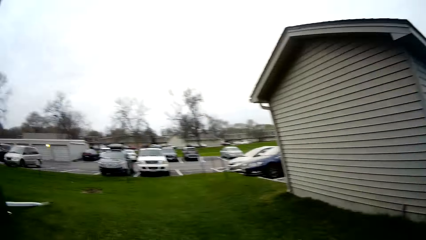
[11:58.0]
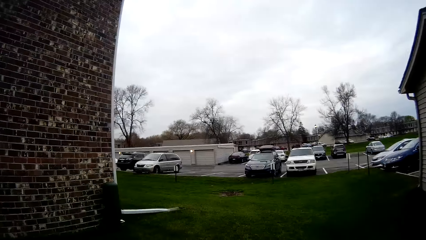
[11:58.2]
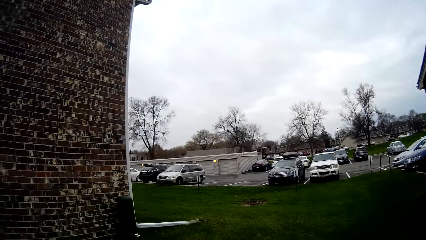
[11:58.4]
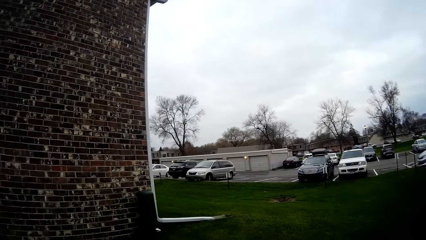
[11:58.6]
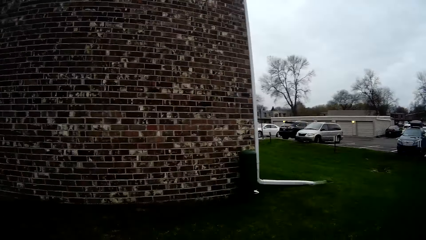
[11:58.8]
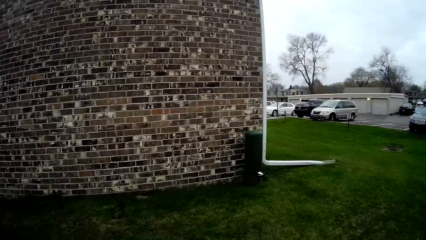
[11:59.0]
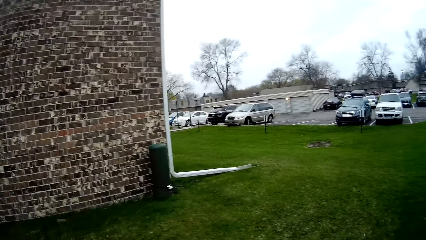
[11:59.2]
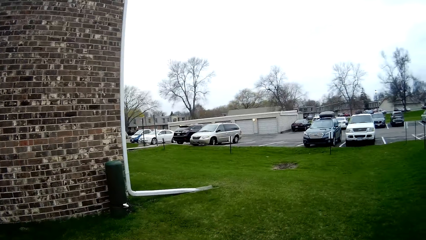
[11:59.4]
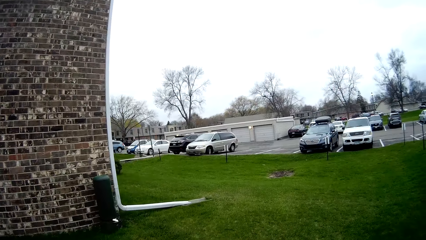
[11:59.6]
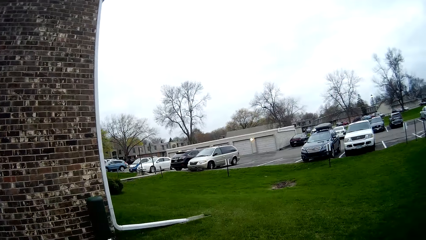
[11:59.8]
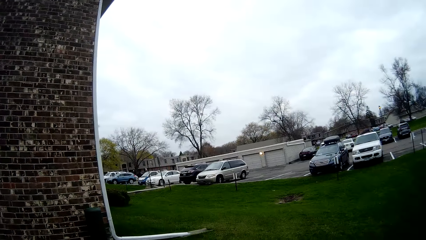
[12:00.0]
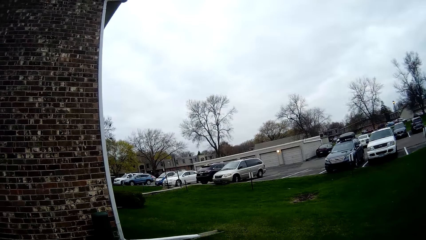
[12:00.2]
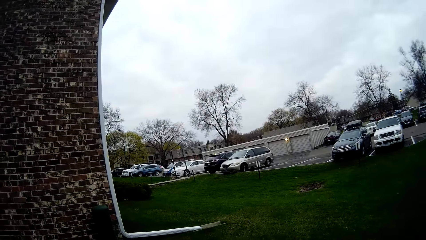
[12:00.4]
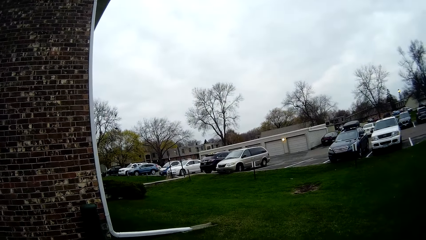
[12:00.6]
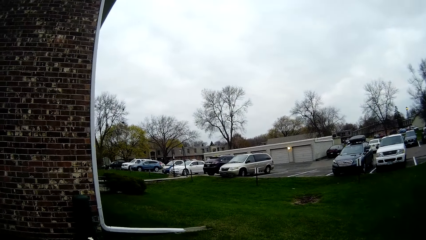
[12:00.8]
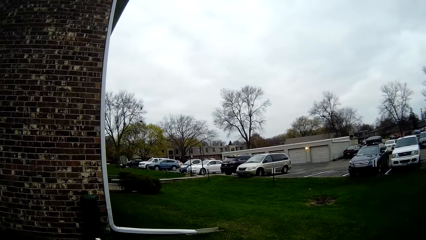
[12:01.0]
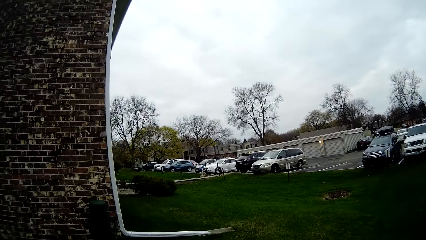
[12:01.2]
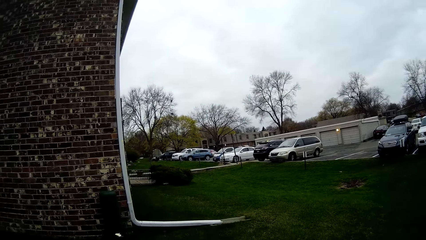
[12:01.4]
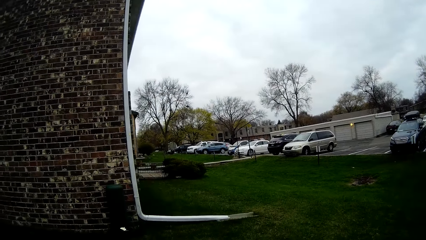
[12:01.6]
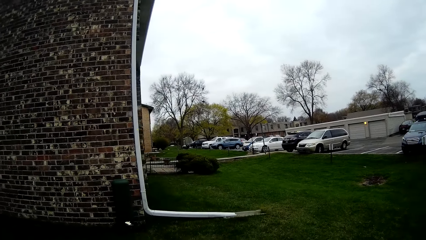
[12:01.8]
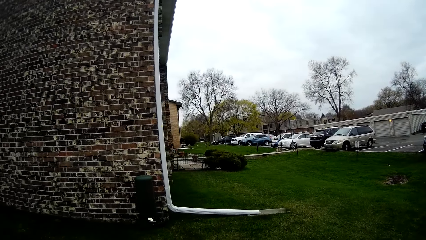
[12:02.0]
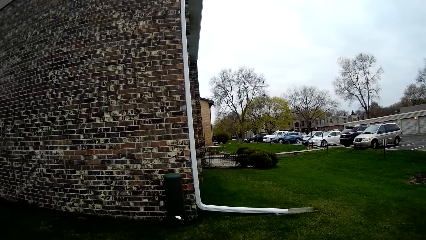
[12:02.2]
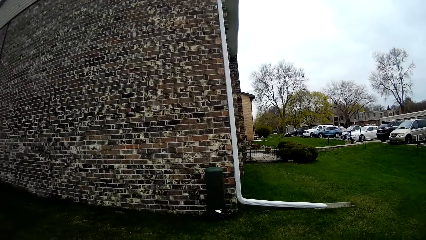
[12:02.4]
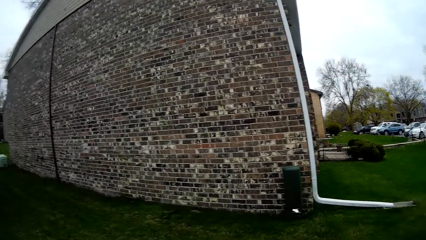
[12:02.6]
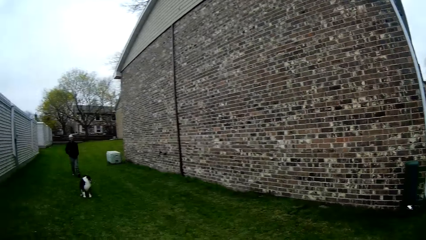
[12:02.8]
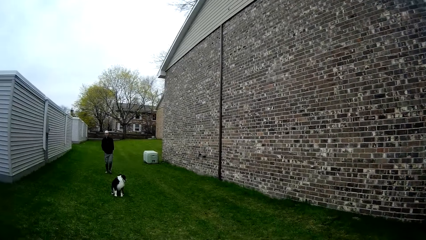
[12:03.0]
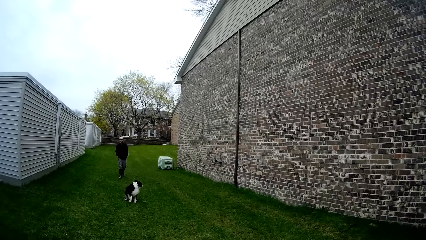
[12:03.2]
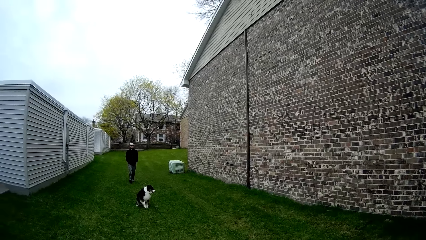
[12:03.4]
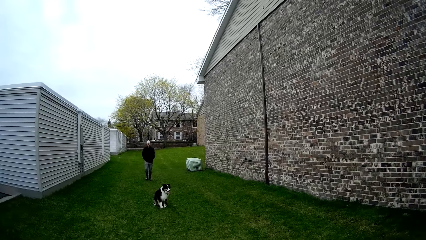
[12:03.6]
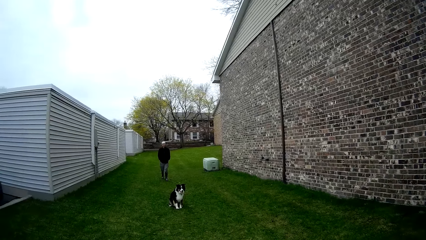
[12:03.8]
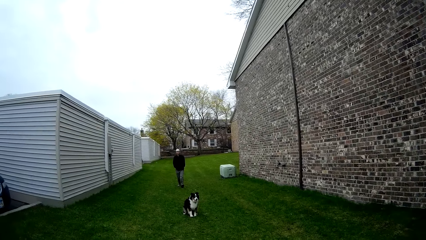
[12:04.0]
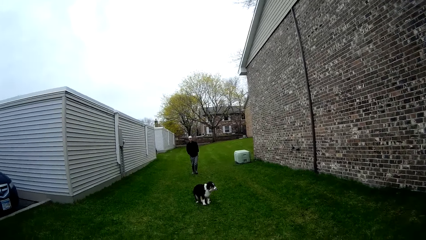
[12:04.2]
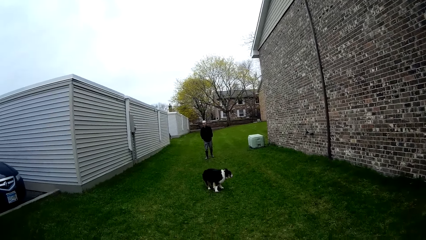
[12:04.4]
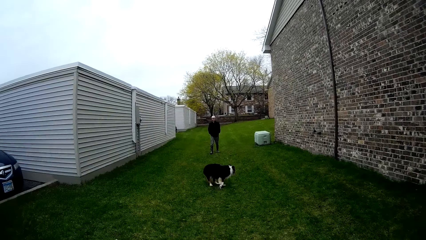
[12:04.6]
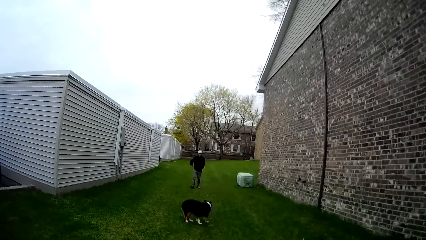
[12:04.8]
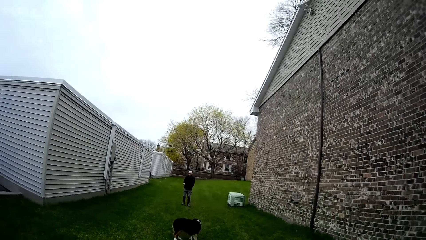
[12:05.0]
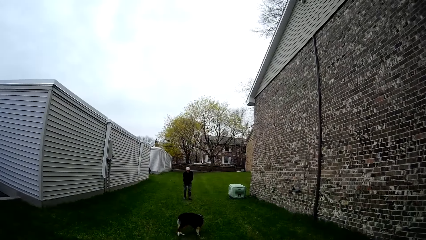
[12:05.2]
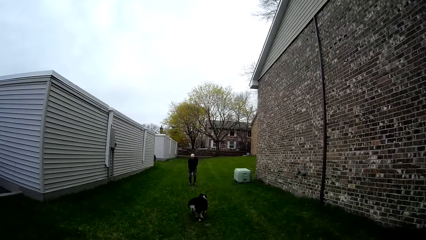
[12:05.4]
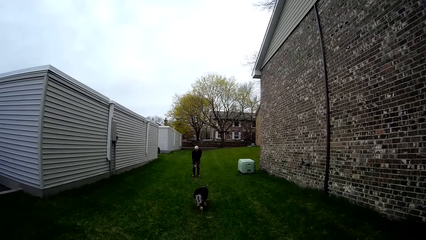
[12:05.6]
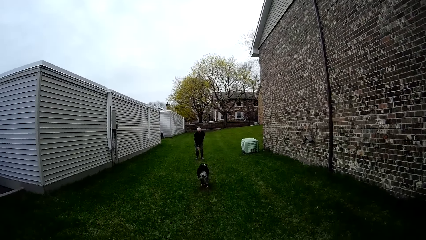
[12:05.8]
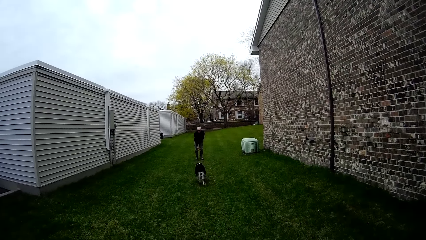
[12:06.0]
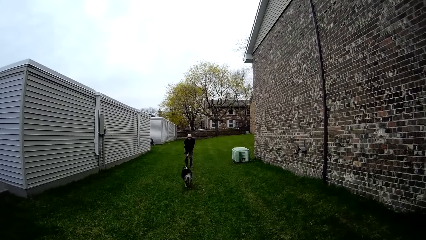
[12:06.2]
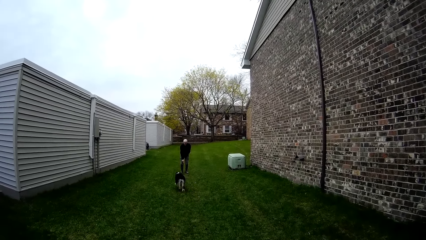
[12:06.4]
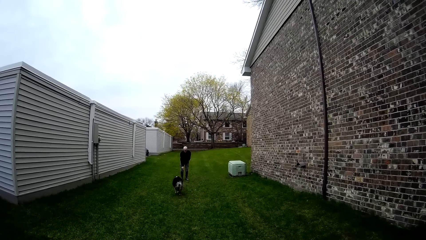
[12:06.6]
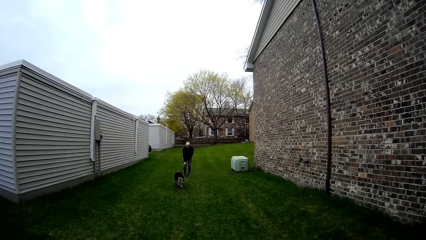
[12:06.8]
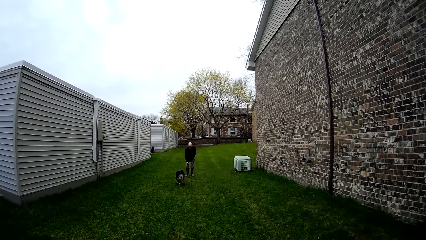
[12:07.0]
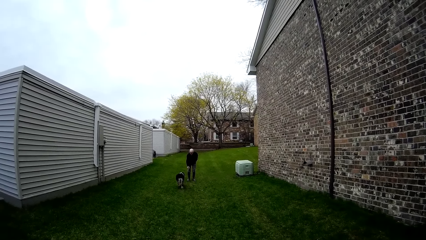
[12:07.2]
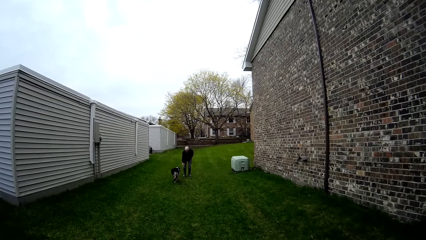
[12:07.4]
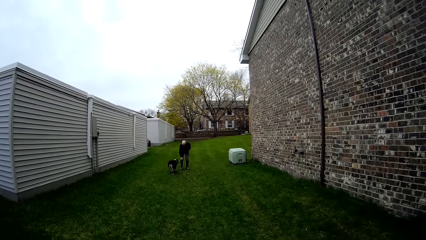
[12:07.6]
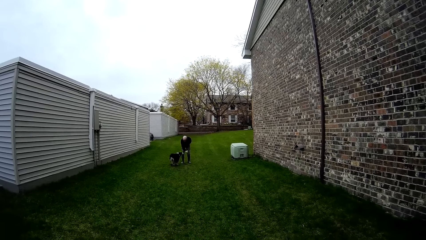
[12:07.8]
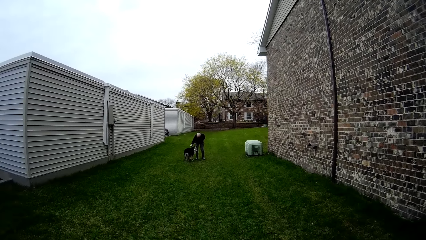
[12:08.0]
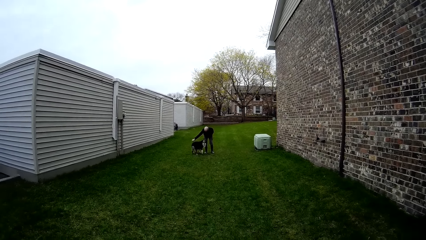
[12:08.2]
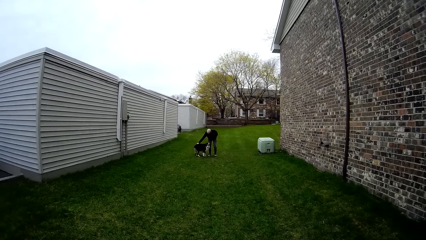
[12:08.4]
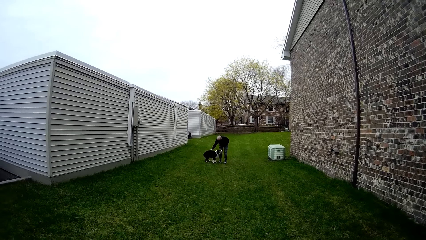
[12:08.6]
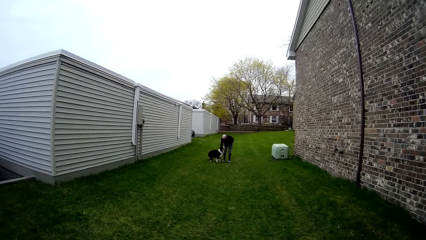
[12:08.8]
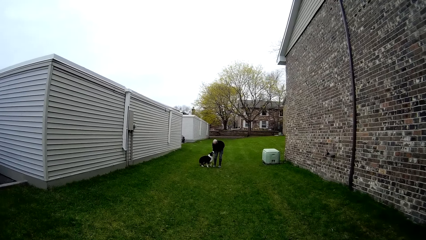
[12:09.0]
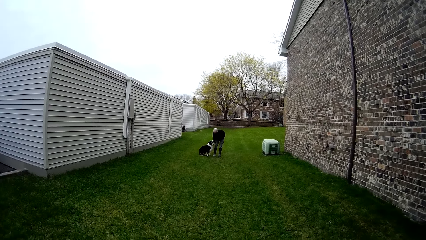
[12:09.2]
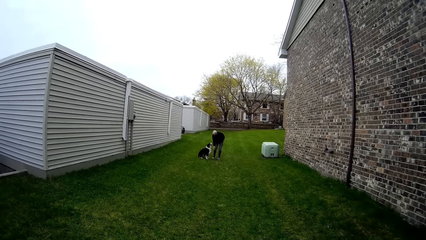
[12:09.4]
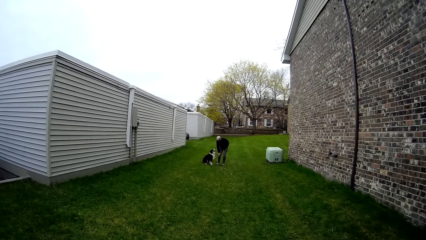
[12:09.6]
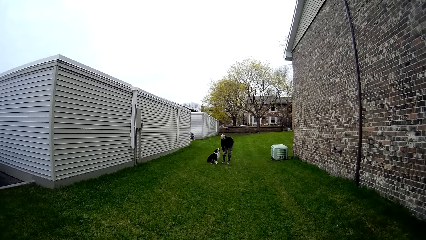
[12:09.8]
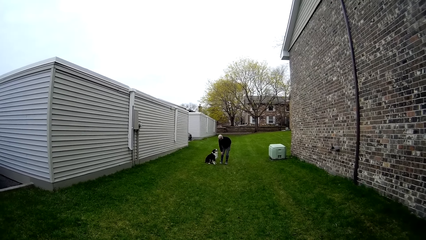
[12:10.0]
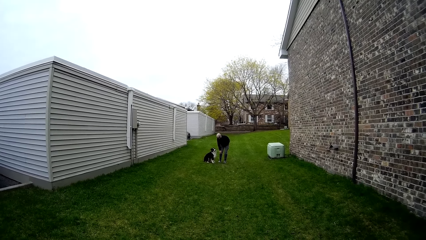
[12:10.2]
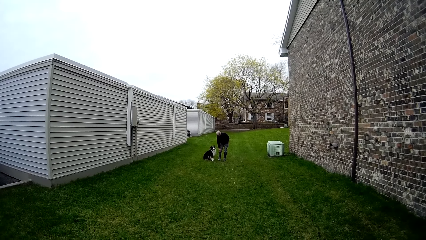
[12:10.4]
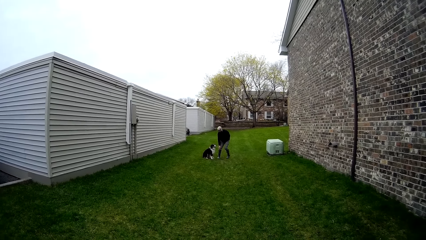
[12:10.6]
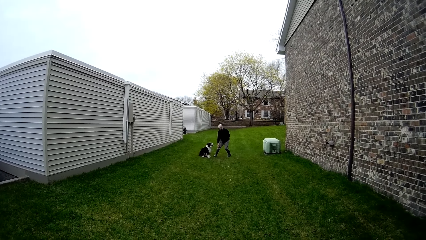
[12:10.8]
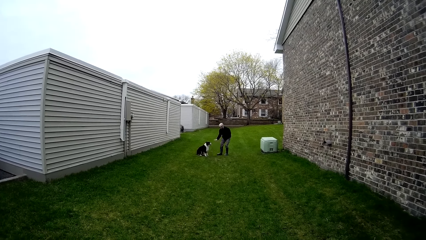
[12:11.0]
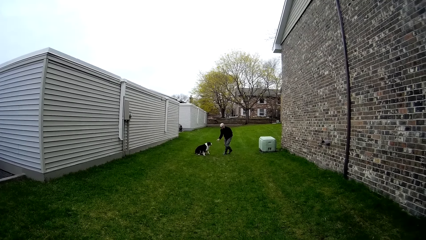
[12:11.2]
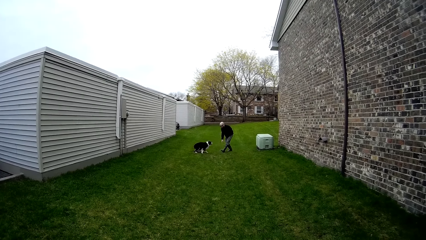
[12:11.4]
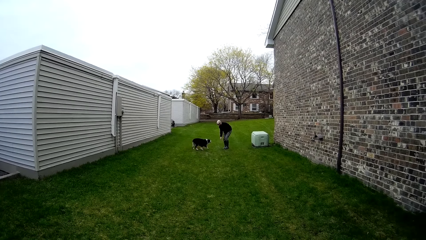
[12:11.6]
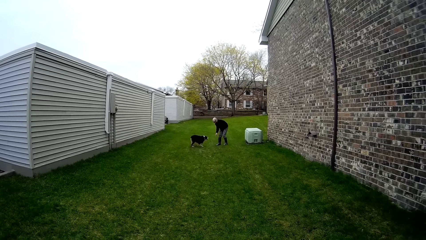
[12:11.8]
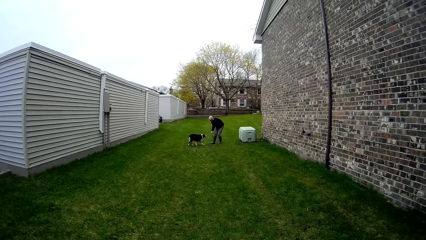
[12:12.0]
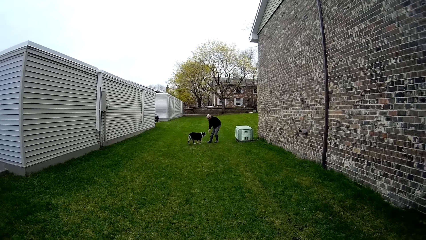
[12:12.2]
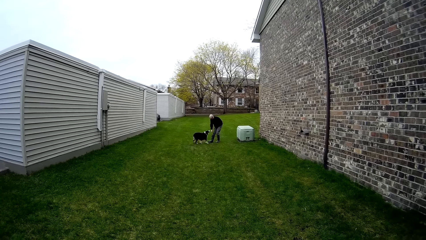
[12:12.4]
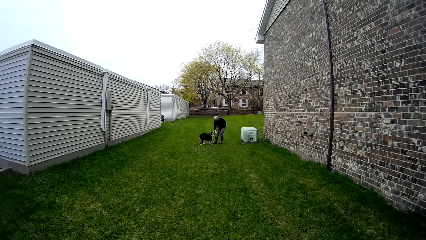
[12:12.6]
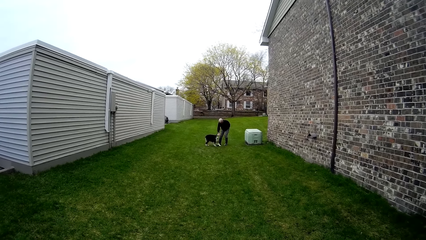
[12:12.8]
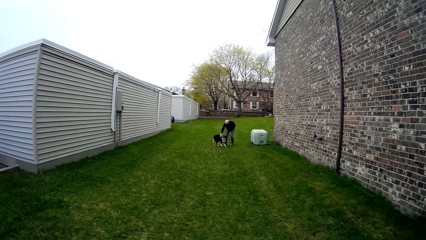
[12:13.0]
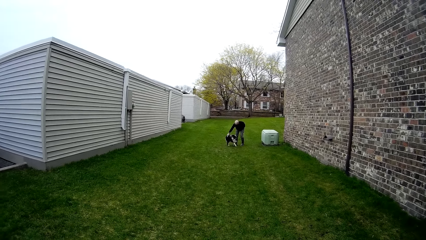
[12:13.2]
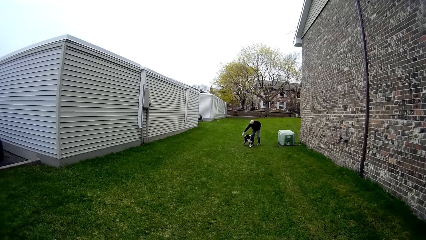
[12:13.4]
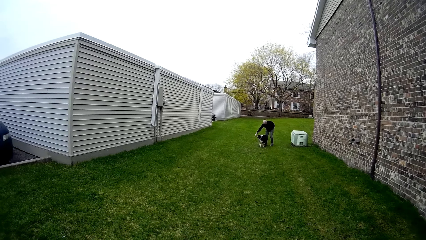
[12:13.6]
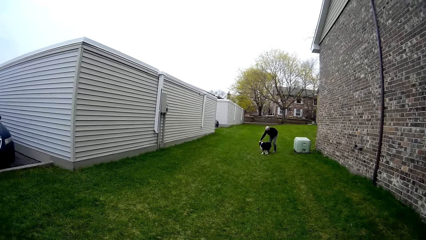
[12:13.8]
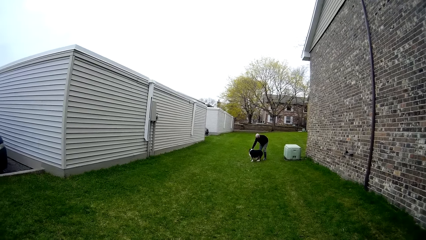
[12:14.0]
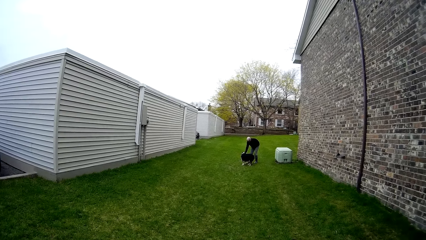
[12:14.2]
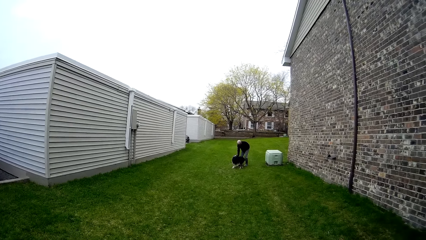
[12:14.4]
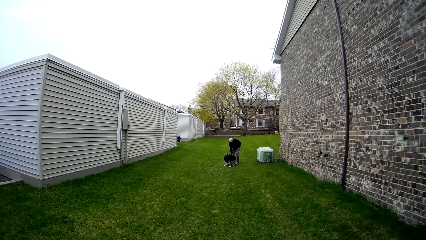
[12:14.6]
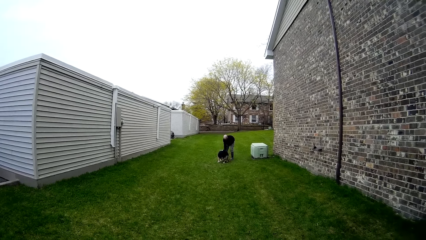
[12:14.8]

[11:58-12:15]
The camera wearer converses with a man. The man removes his right hand from his pocket and trains a dog through his right hand. The man interacts with the dog.
